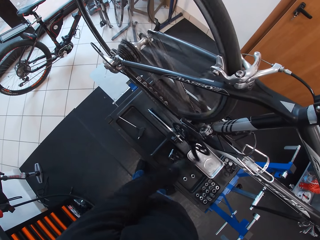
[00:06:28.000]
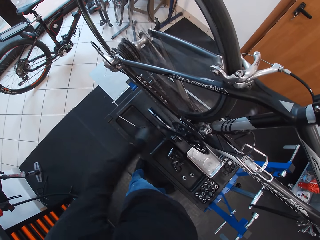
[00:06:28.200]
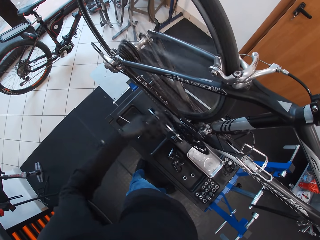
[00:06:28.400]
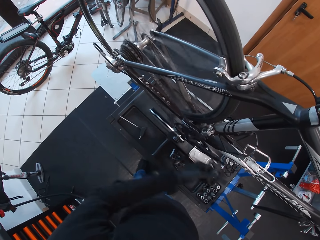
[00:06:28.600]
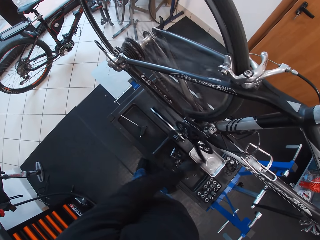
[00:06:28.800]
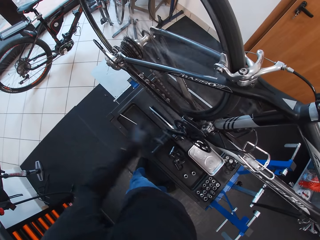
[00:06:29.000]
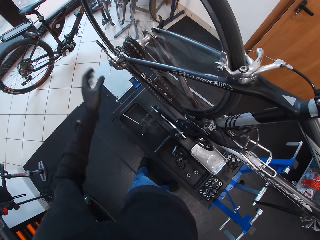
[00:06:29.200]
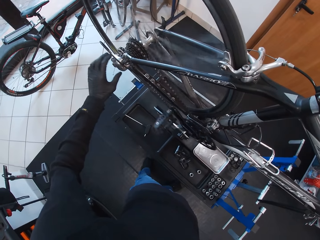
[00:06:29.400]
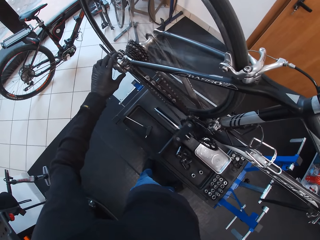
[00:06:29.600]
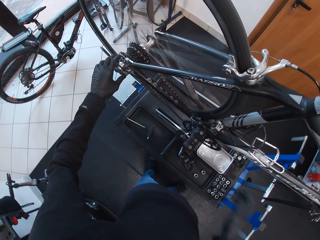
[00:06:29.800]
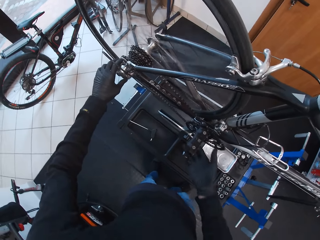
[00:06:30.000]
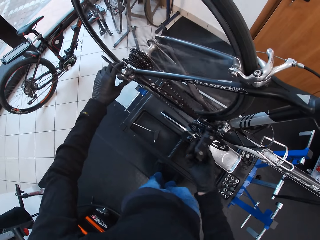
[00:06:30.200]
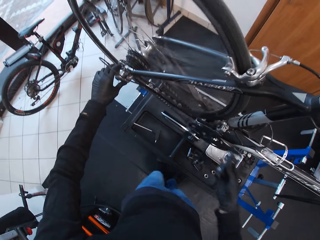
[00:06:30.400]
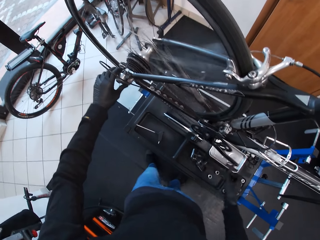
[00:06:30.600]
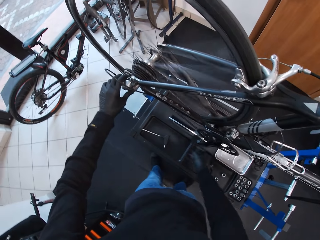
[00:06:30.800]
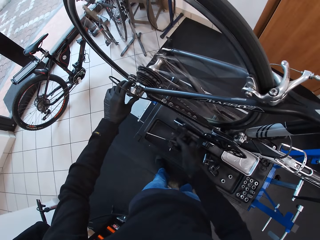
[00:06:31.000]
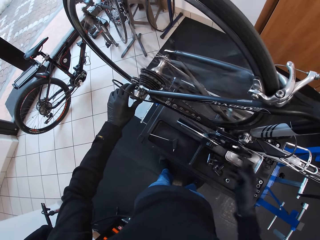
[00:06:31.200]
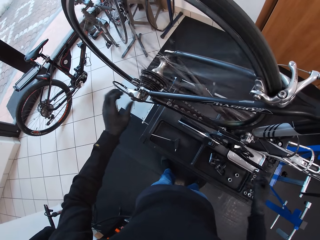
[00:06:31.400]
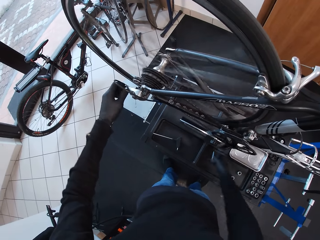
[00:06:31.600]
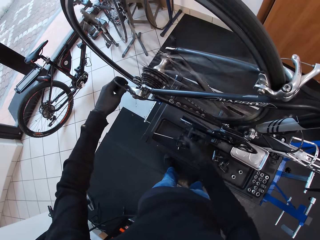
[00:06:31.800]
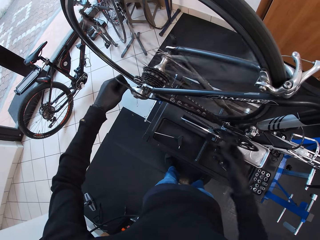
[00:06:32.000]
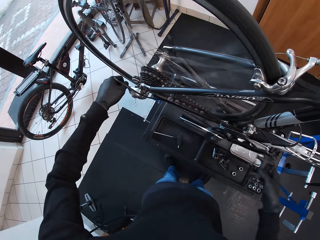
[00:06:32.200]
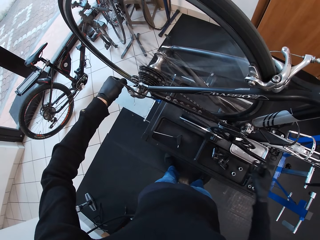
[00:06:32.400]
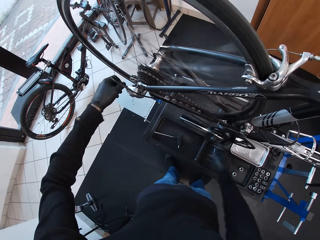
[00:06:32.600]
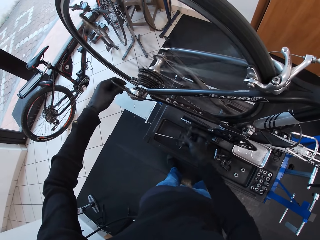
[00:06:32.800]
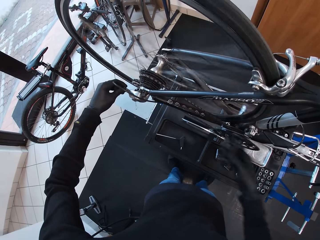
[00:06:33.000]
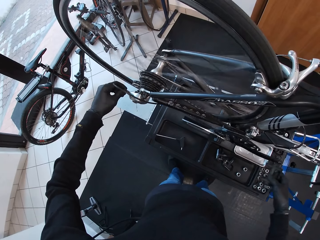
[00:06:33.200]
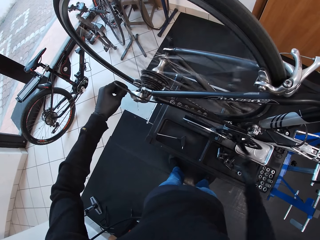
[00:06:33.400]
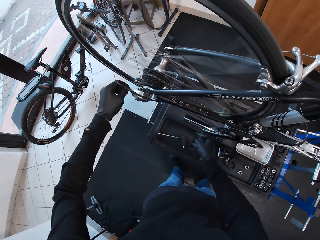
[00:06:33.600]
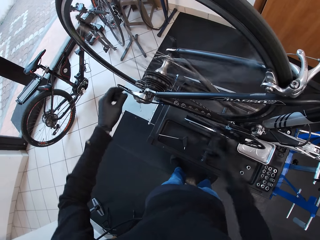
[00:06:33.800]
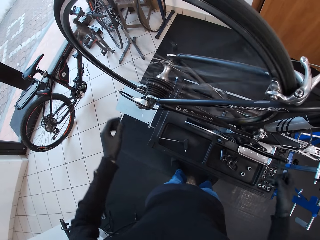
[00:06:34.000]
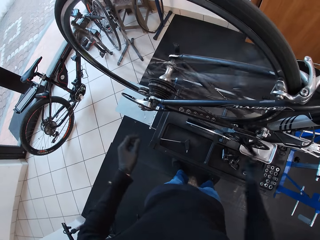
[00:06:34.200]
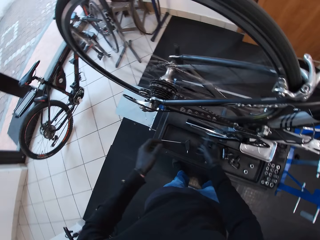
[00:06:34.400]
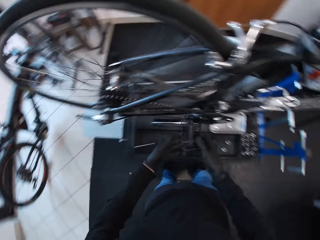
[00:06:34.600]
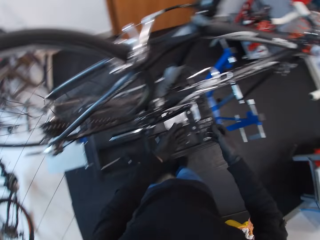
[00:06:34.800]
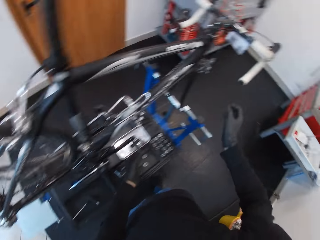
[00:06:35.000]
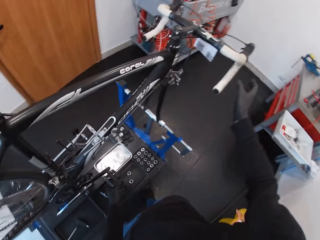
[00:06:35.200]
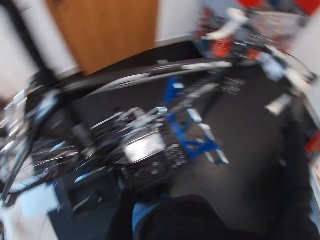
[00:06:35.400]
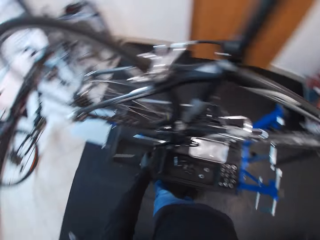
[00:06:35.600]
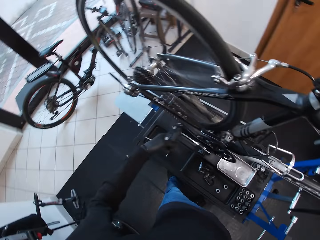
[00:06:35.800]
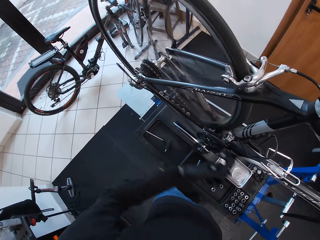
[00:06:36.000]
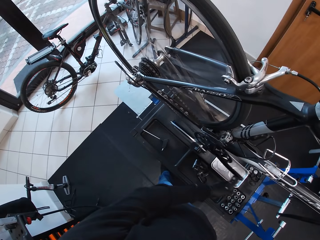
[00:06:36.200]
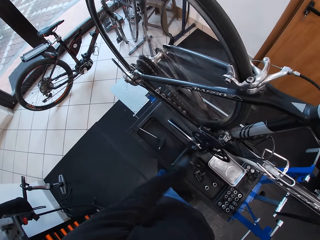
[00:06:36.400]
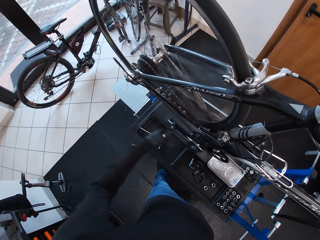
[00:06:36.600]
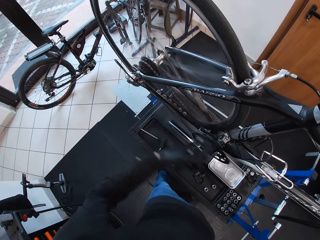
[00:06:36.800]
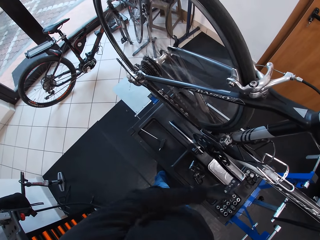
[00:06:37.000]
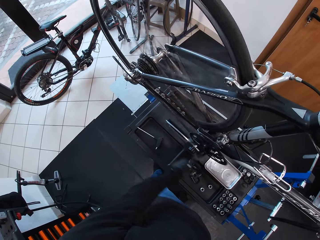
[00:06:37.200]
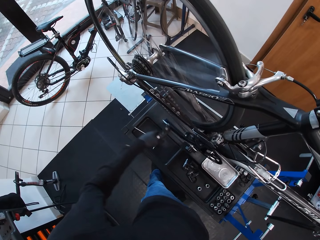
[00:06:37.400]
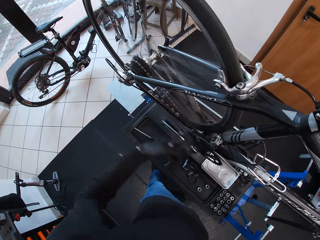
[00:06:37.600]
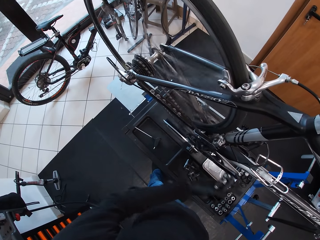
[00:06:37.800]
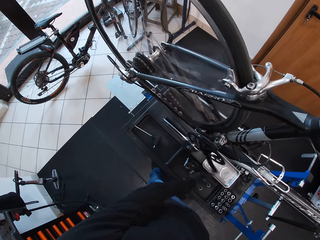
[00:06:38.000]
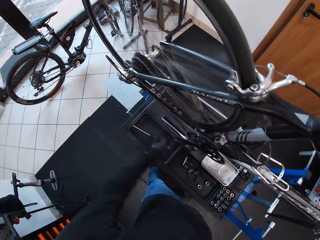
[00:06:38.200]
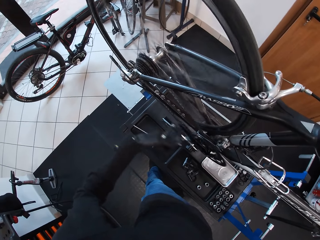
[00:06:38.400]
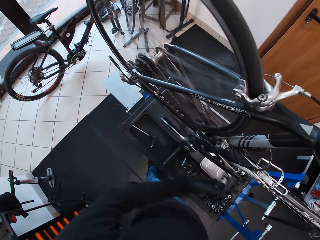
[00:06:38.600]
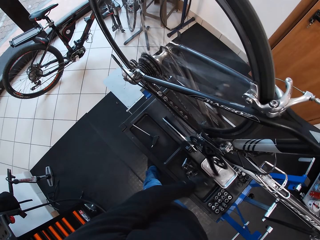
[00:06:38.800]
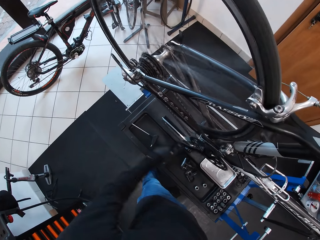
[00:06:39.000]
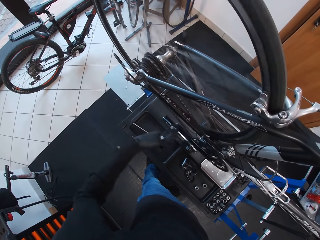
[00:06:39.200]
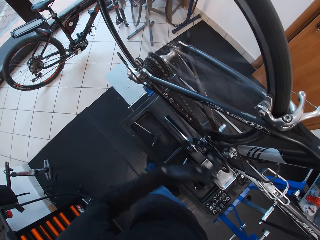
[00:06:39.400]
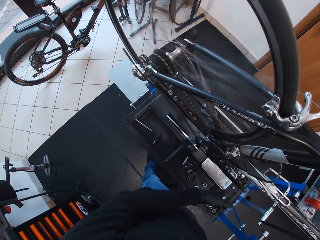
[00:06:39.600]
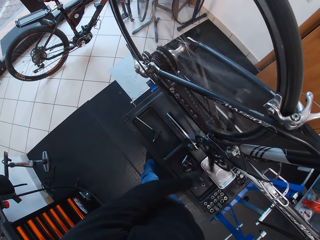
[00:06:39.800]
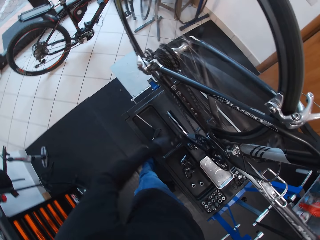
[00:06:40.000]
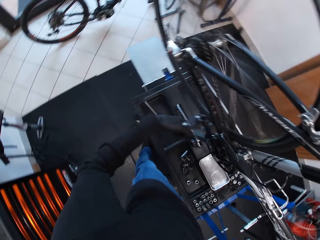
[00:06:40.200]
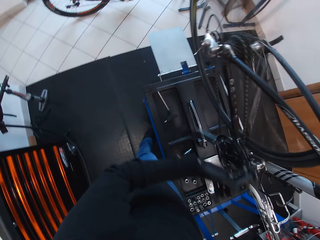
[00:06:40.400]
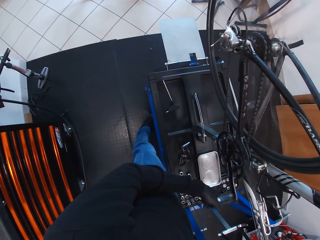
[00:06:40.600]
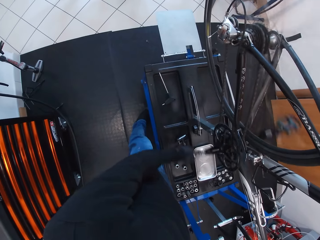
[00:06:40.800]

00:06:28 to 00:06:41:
The camera wearer holds the rear derailleur with the left hand. They touch part of the wheel. They spin the wheel using the pedals. They rotate the pedal with the right hand. They adjust the cable. They hold the handle. They touch the brake pad. They rotate the pedal with the left hand. They spin the wheel using the pedals.

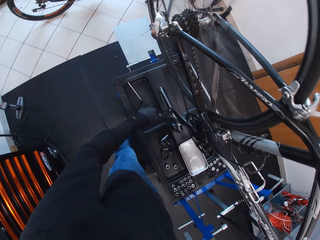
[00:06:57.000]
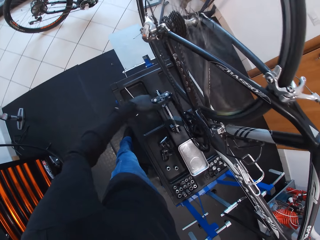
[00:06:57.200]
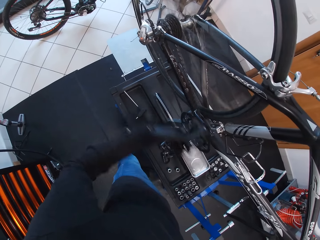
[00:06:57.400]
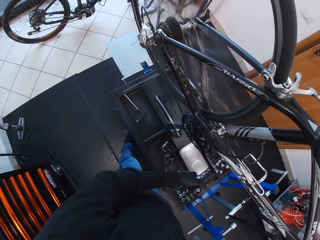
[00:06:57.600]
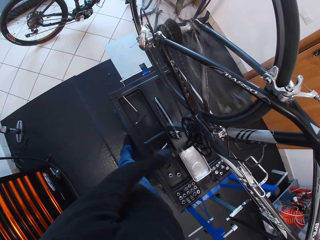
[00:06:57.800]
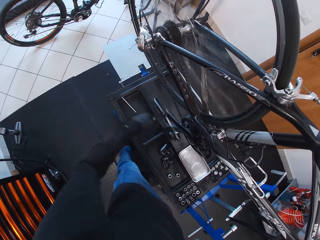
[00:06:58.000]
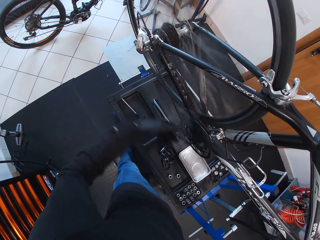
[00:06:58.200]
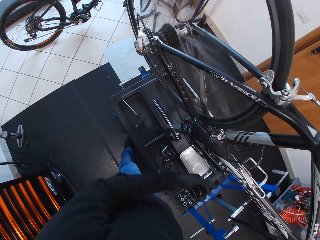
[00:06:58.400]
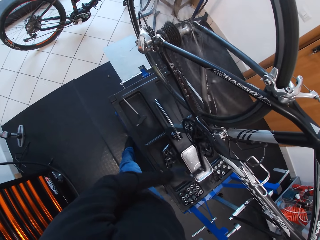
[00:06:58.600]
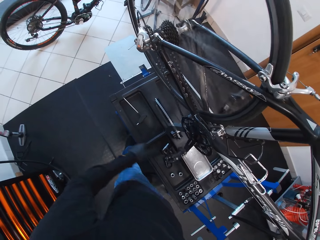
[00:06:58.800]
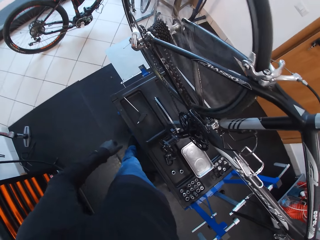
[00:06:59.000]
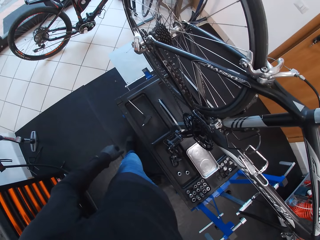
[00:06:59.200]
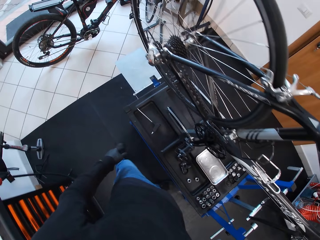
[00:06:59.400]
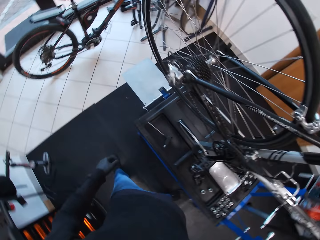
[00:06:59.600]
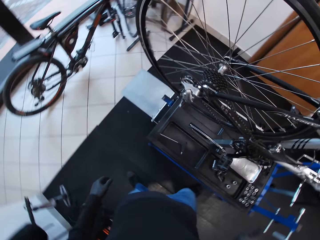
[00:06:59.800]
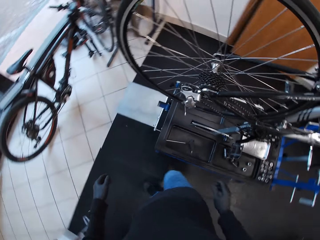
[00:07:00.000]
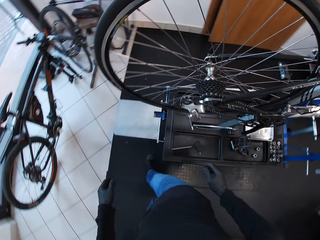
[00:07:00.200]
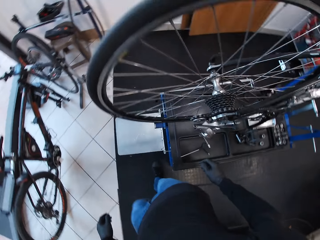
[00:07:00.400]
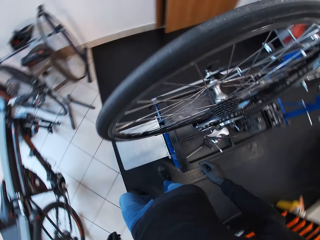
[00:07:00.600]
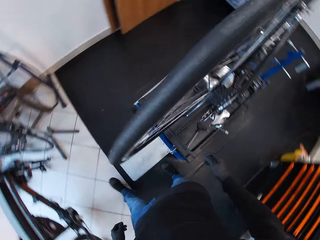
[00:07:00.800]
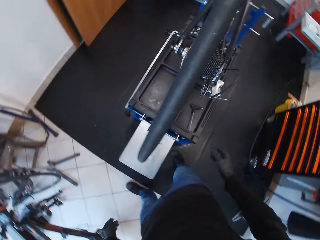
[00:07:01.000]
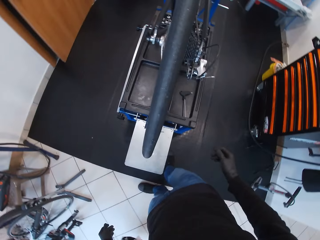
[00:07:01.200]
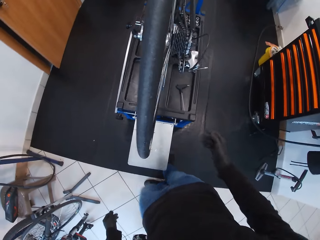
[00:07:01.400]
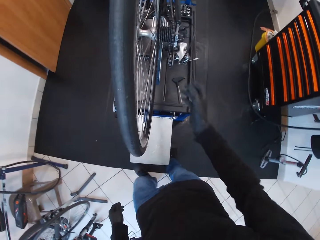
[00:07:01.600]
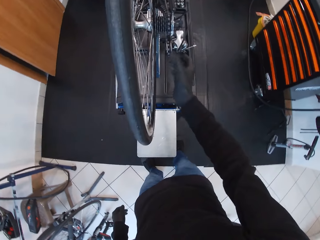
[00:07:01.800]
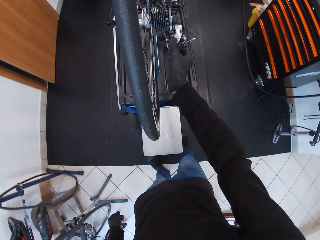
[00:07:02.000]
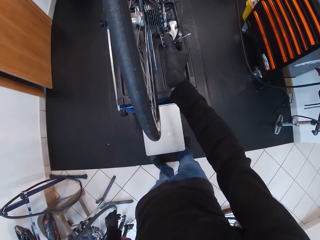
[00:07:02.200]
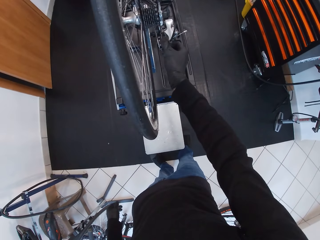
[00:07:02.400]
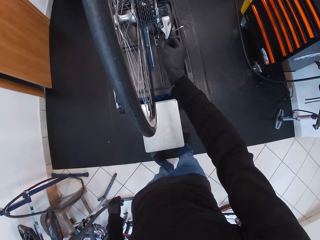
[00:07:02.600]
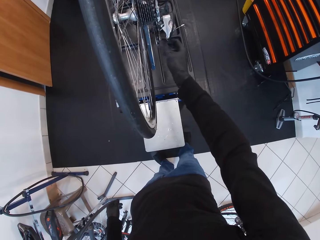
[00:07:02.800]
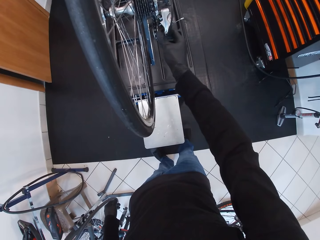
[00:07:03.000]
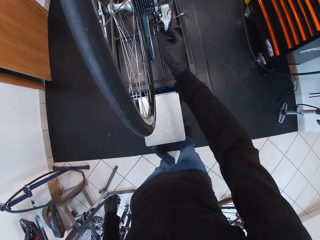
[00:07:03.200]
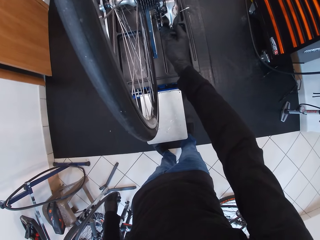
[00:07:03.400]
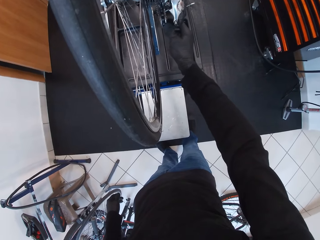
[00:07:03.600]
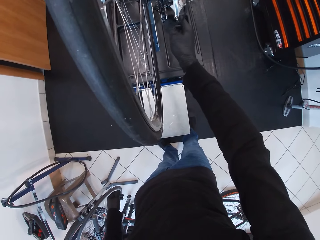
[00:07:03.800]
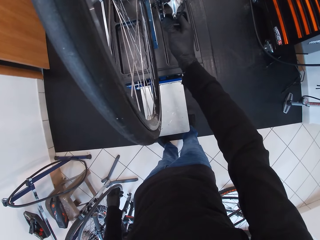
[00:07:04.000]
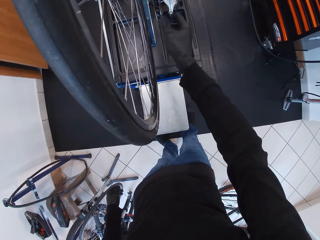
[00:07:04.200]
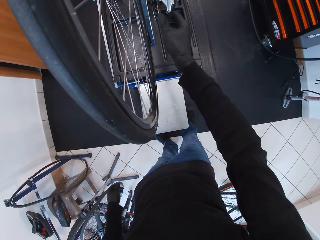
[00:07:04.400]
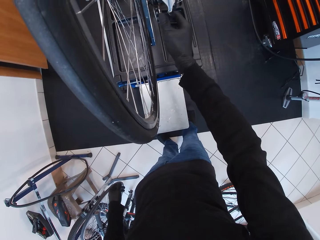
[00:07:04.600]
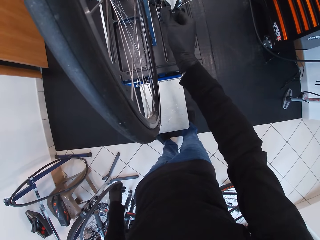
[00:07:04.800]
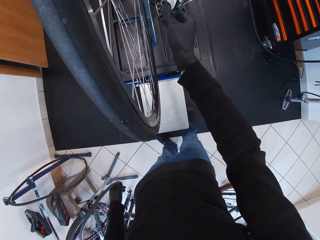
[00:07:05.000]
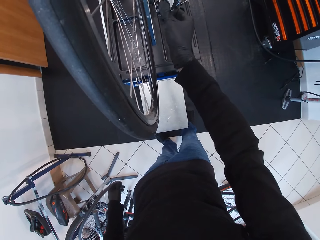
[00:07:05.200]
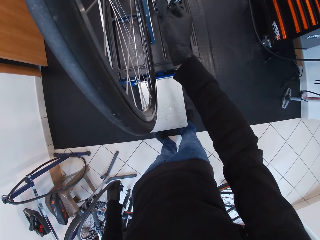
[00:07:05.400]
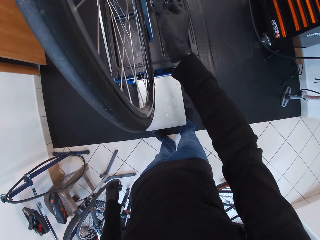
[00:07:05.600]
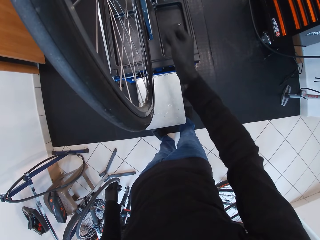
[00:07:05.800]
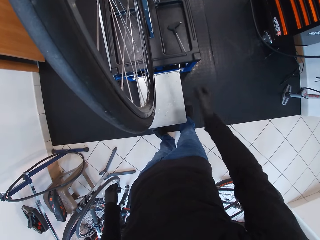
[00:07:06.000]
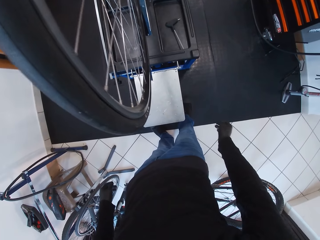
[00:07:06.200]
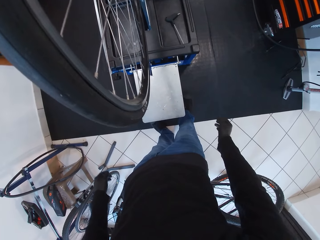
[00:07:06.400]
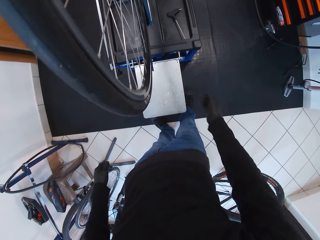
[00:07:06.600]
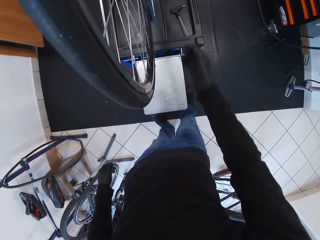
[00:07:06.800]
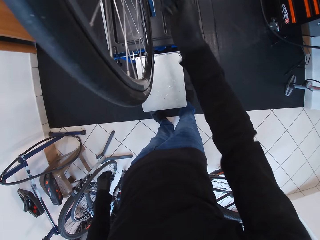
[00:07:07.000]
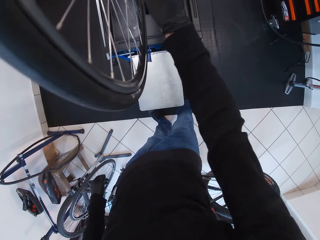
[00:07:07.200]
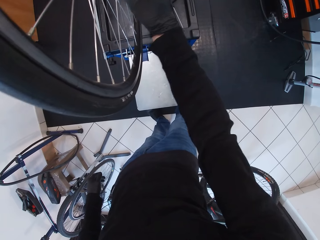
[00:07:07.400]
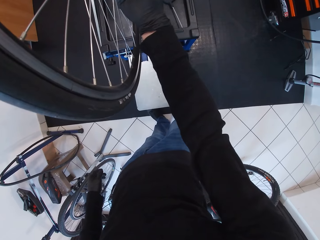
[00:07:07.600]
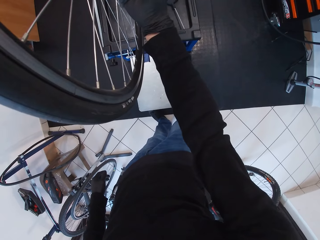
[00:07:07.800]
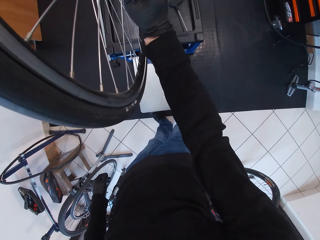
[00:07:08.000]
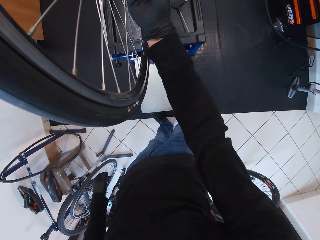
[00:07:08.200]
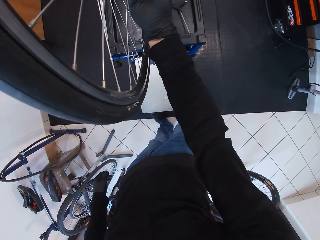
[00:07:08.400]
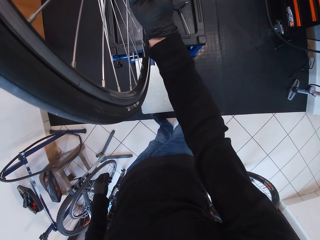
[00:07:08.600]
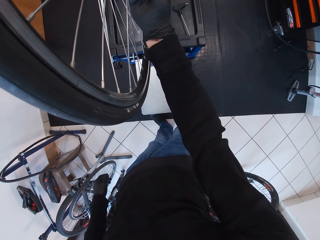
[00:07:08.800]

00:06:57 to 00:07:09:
The camera wearer removes the hand from the pedal. They walk around. They fix the wheel. They adjust the chain with the right hand. They remove the hand from the chain. They look at the wheel. They adjust the chain with the right hand. They fix the wheel.
